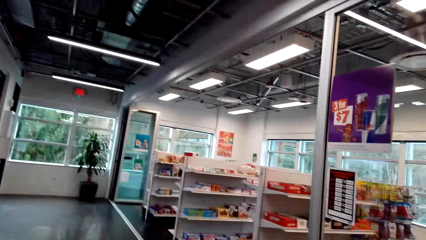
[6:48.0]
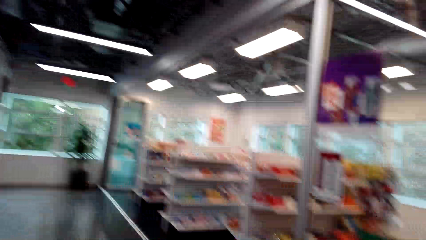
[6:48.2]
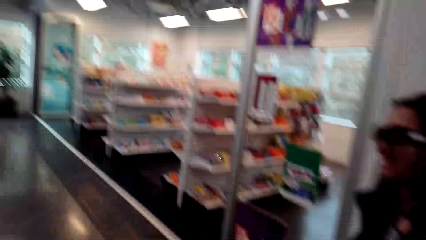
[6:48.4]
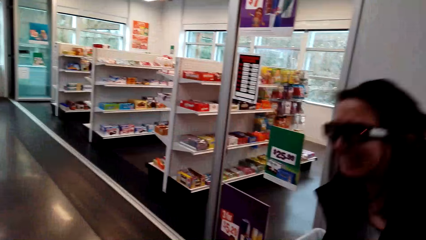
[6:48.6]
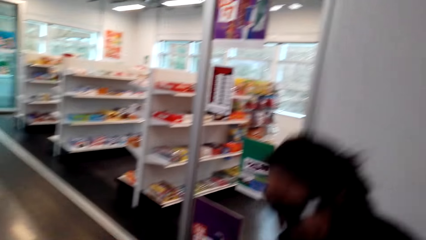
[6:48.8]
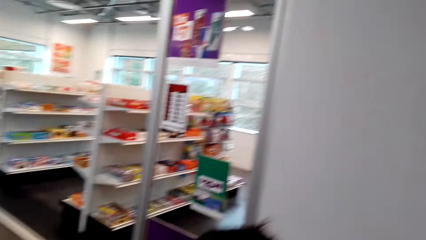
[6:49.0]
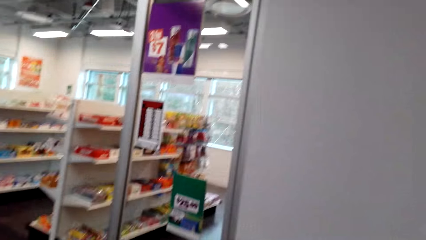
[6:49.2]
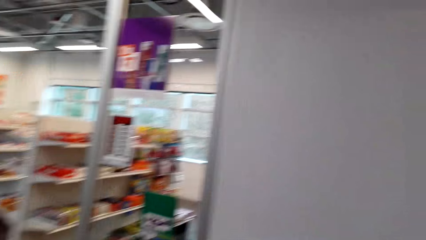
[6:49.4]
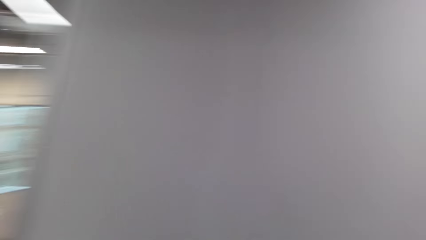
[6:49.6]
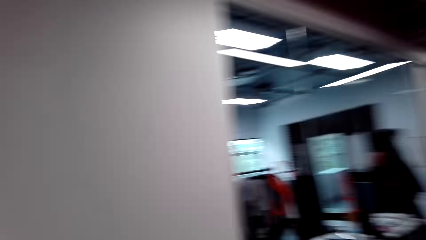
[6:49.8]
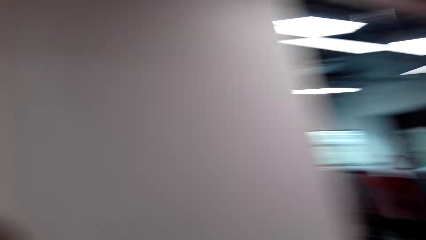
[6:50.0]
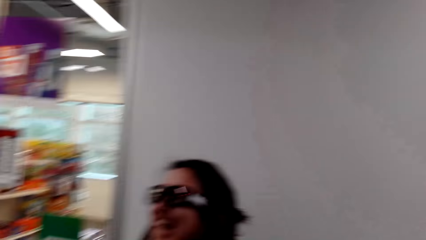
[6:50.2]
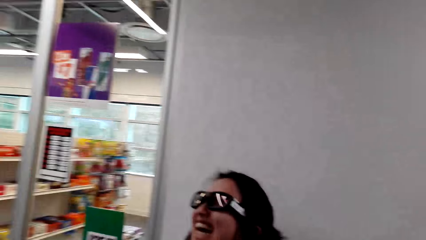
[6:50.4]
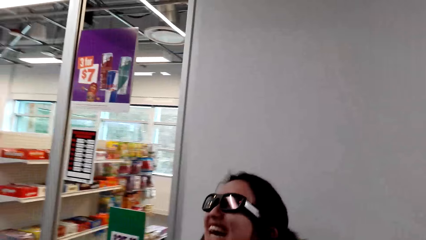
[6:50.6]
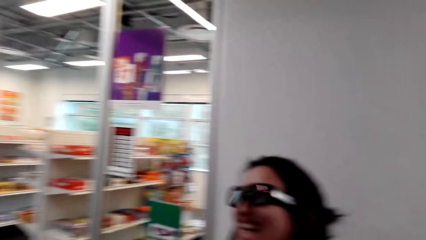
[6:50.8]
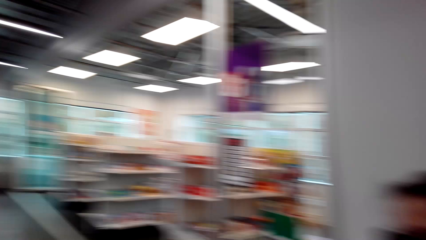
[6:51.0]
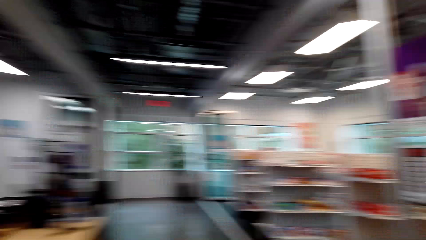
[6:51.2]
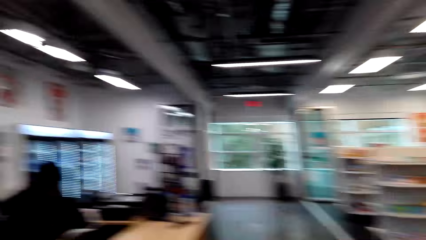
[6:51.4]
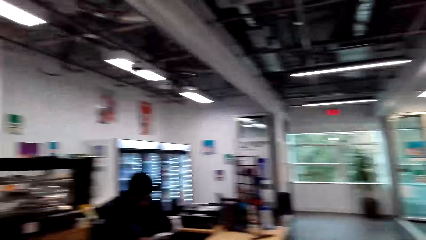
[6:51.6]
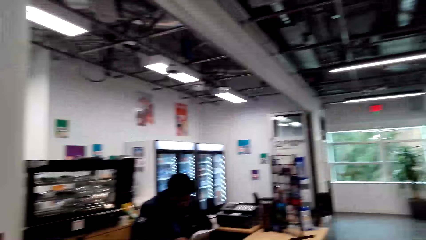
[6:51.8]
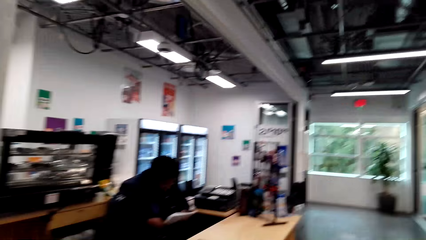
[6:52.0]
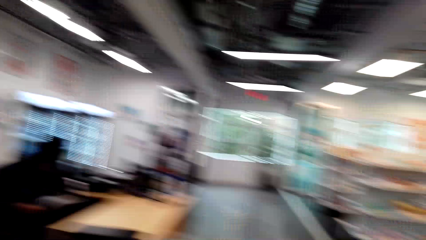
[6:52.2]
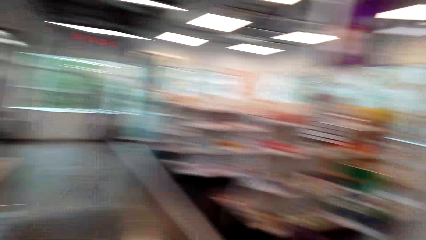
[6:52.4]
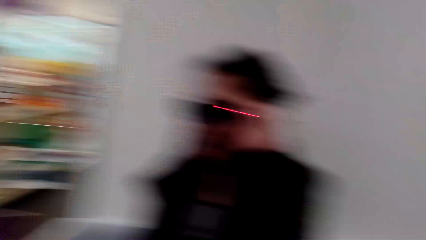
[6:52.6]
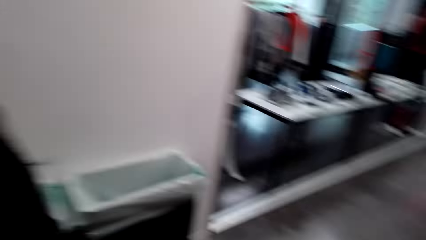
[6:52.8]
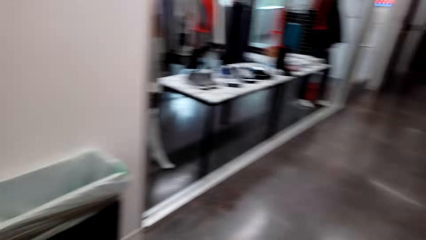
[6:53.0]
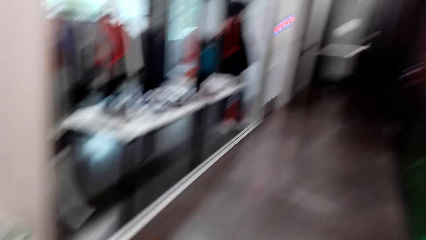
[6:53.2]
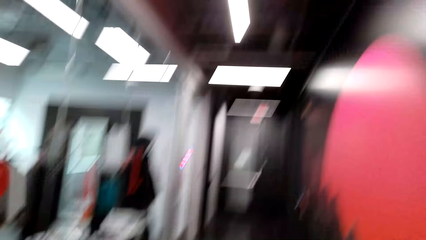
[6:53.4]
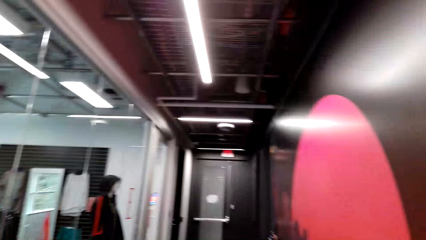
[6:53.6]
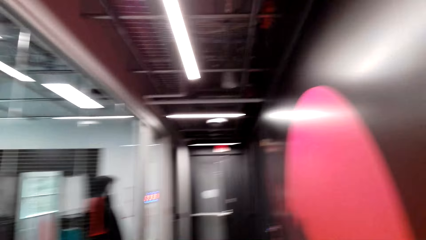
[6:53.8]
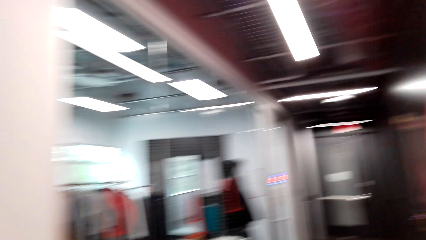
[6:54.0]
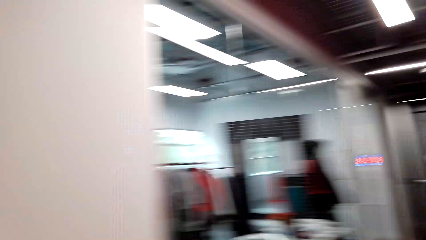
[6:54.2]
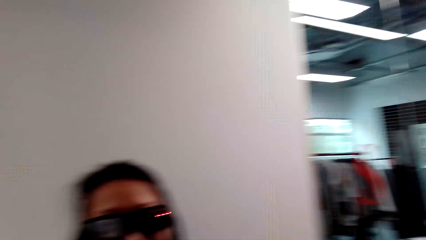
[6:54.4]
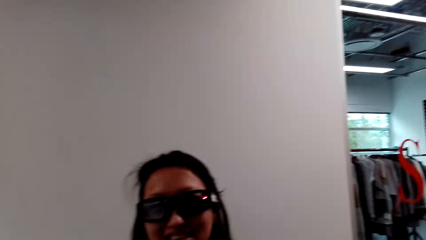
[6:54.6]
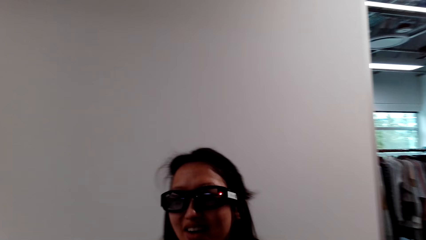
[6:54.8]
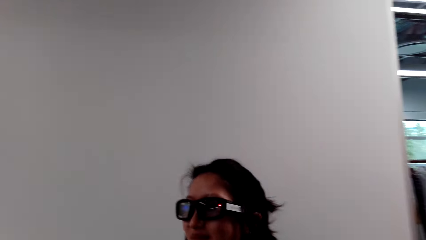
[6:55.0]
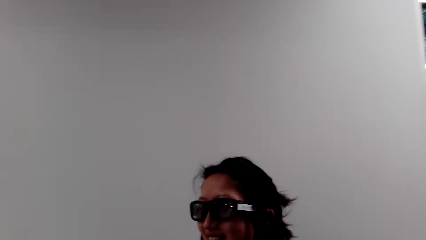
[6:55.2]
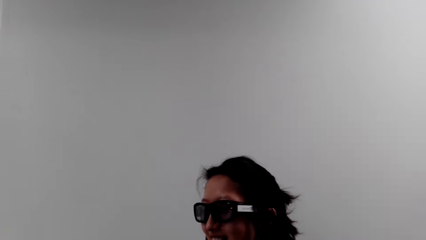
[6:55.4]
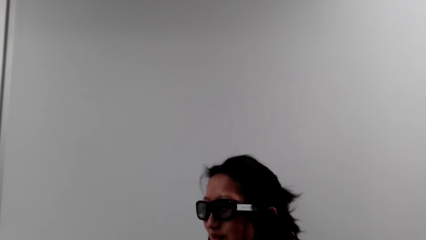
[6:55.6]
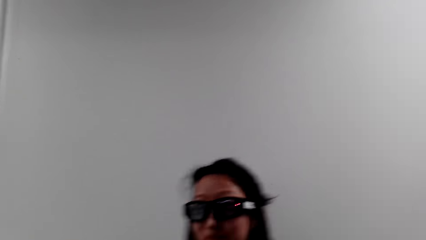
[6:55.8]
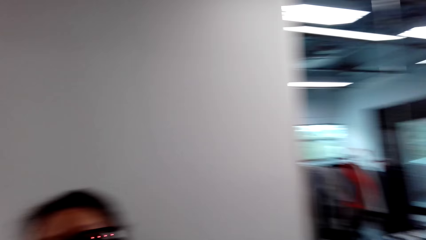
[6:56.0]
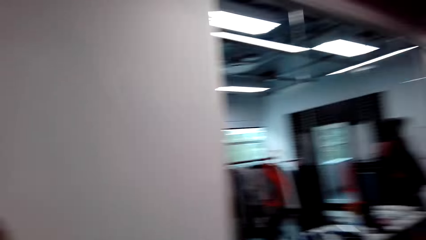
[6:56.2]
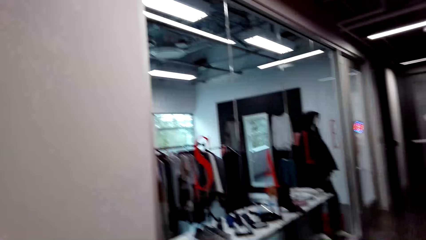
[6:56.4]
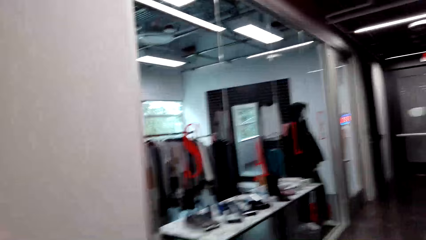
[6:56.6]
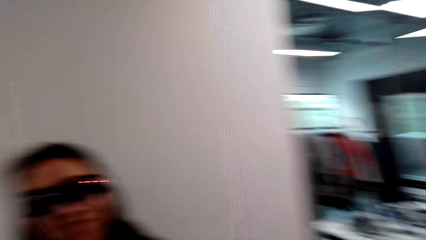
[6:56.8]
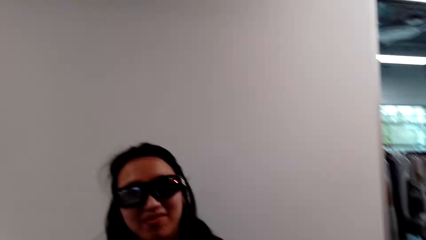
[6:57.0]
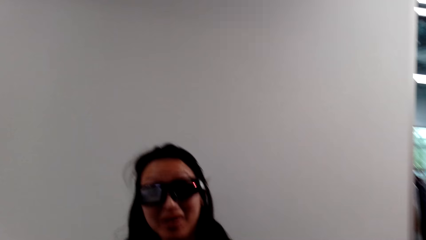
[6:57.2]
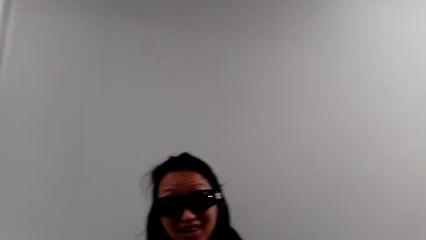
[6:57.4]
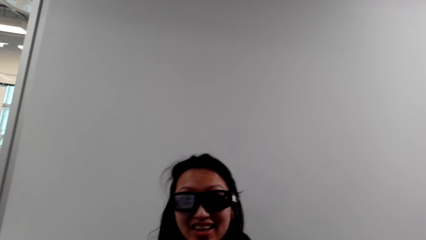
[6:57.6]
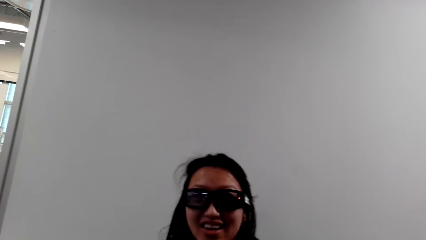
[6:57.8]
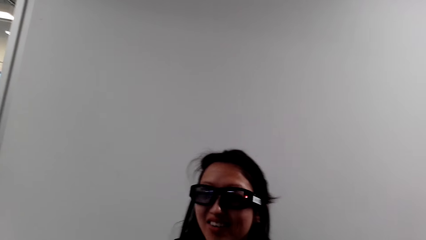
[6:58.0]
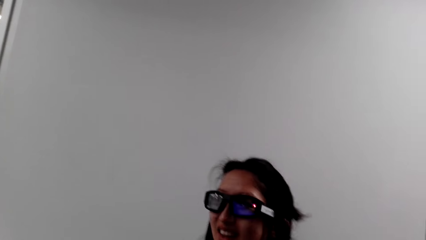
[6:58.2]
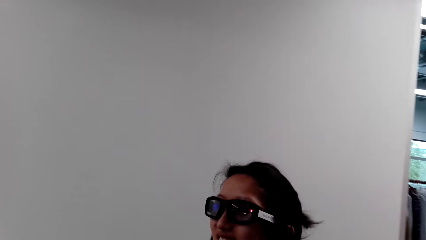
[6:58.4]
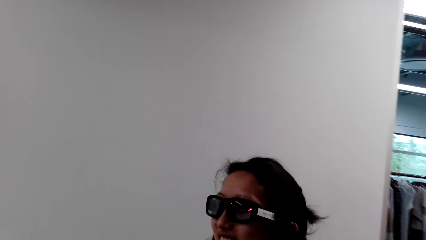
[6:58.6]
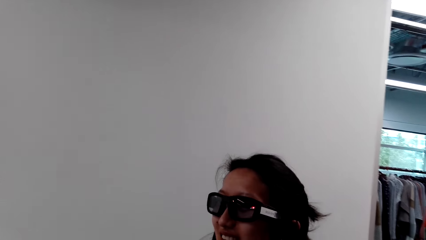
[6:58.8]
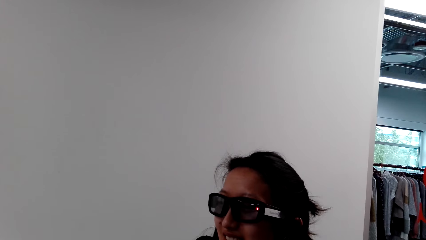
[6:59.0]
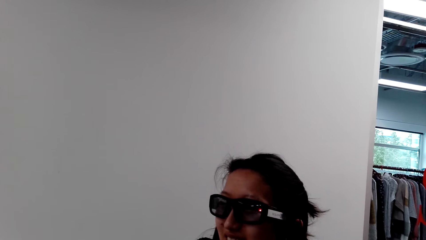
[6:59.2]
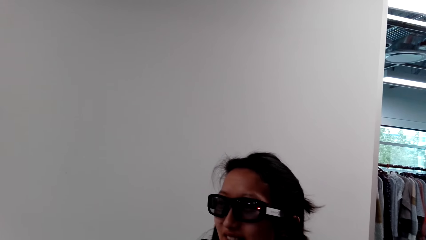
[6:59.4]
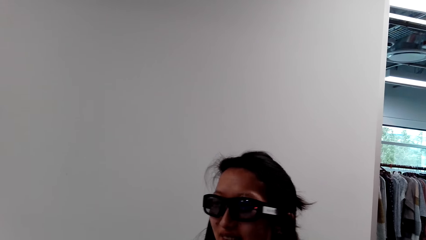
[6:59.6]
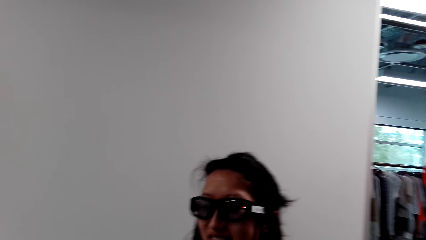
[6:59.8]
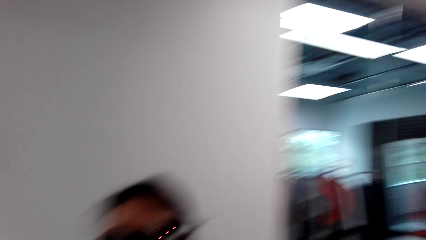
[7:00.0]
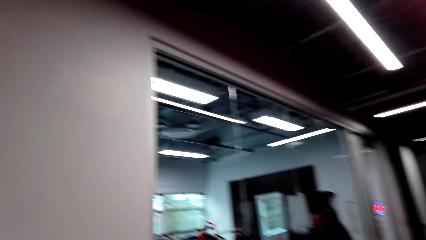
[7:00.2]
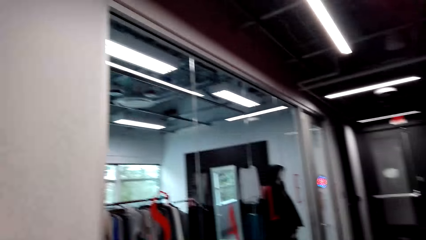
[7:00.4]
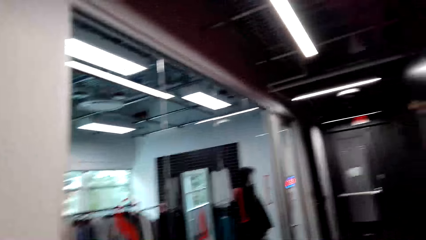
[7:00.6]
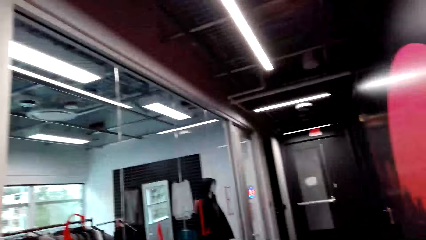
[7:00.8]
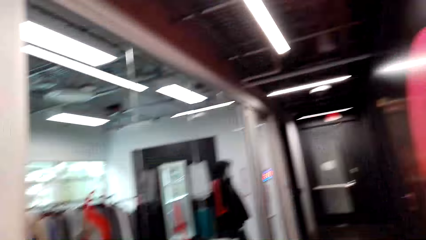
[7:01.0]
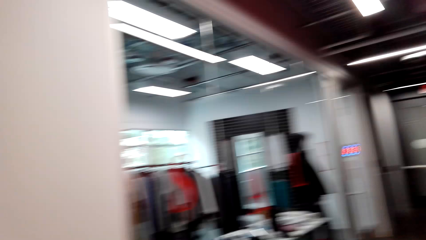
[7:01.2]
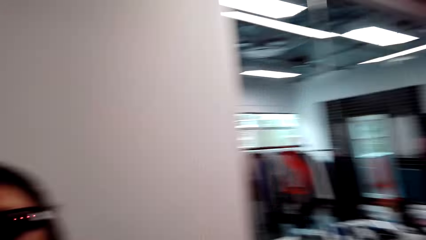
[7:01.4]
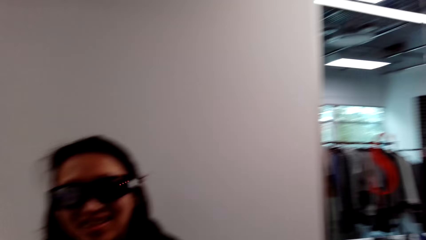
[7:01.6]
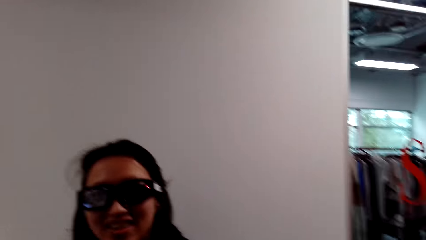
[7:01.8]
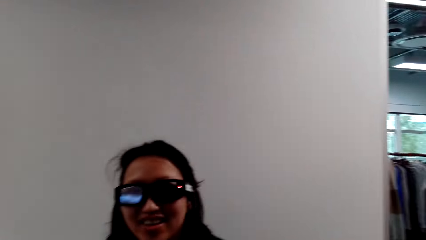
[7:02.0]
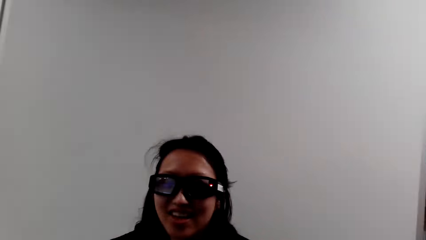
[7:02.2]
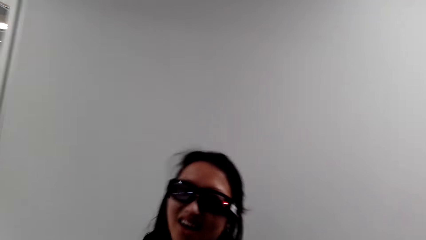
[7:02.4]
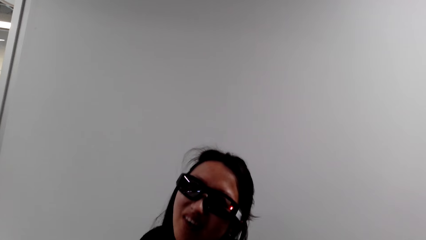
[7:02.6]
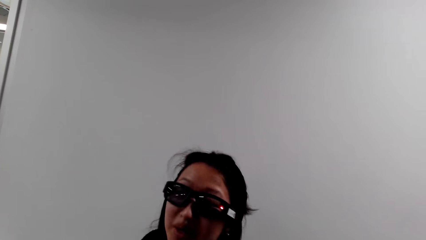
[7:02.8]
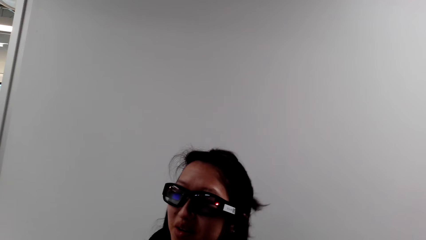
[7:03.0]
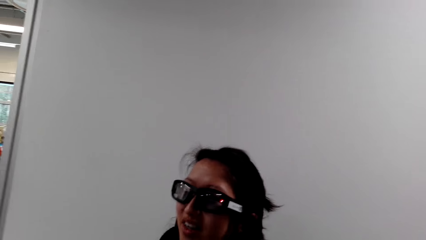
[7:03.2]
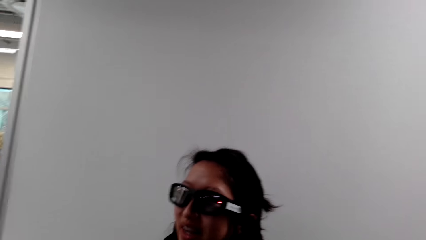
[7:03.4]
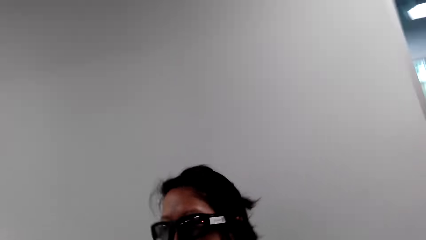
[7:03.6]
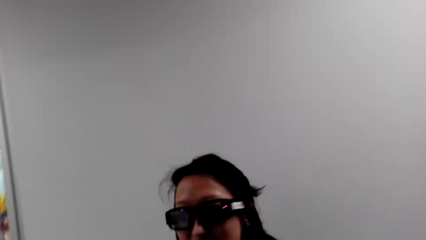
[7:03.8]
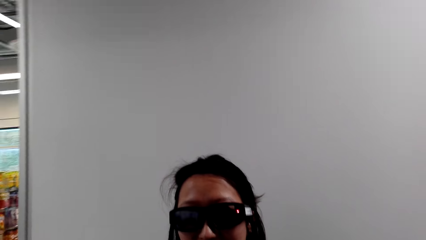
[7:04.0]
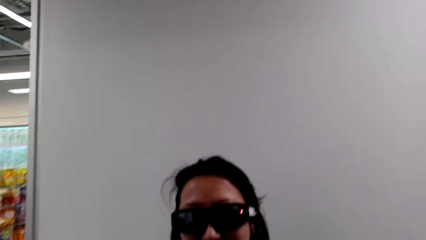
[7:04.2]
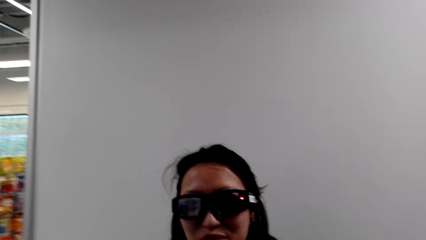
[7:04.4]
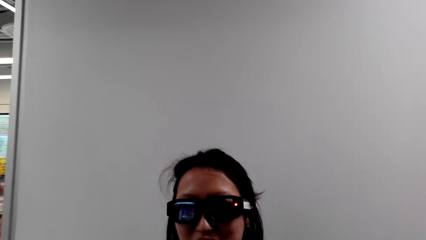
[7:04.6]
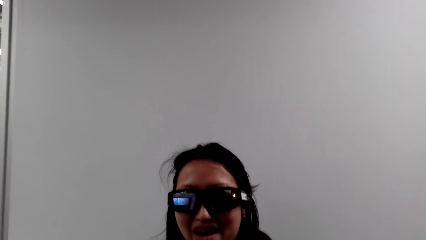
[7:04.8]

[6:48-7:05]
The camera wearer stares at the floor. A woman laughs. The camera wearer laughs. They stare at the woman. They stare at a man. They stare at the shop. They look around the supermarket. They look at the corridor. They stare at the woman. They speak to the woman. The woman speaks to the camera wearer. The camera wearer speaks to the woman. The woman speaks to the camera wearer.
